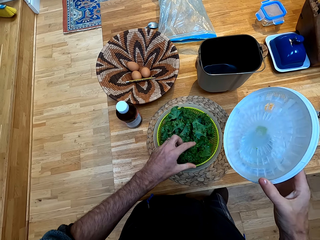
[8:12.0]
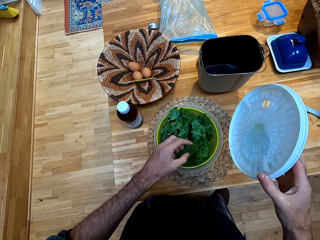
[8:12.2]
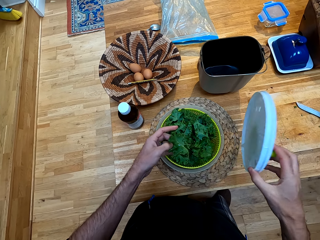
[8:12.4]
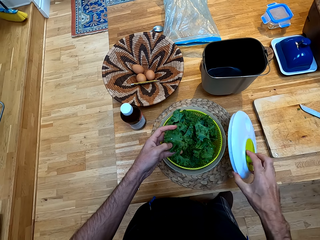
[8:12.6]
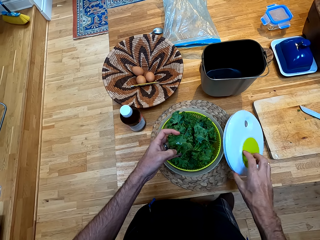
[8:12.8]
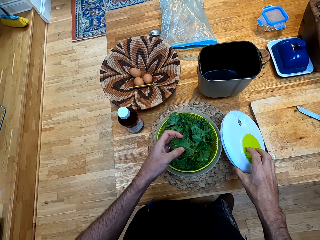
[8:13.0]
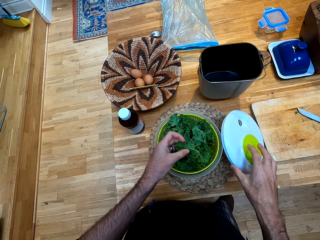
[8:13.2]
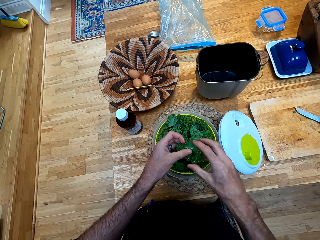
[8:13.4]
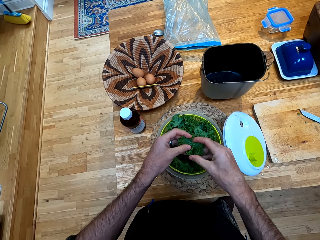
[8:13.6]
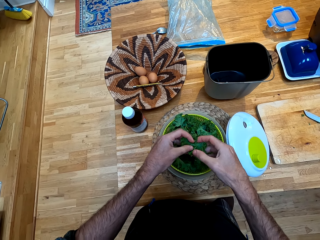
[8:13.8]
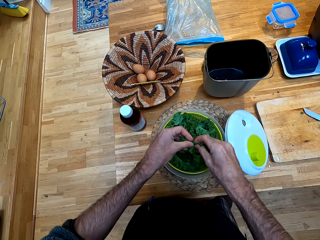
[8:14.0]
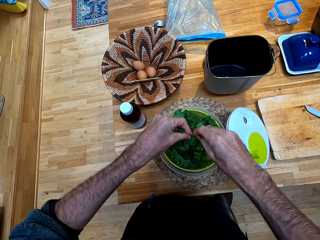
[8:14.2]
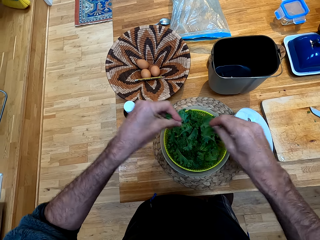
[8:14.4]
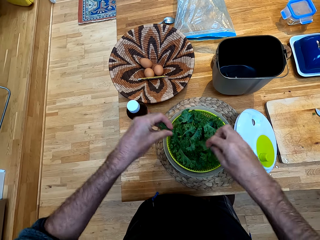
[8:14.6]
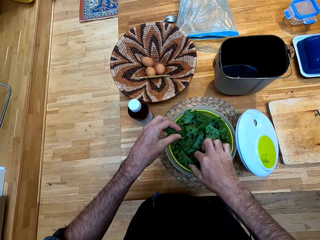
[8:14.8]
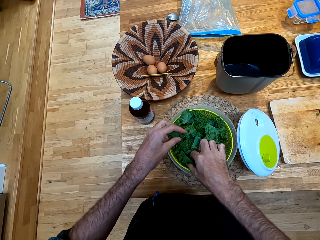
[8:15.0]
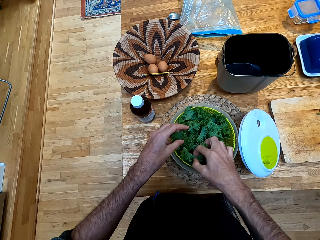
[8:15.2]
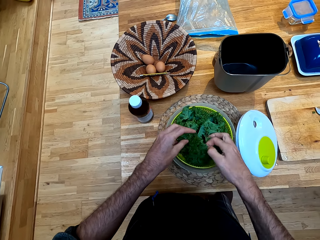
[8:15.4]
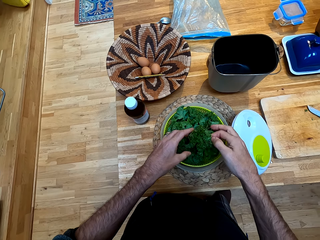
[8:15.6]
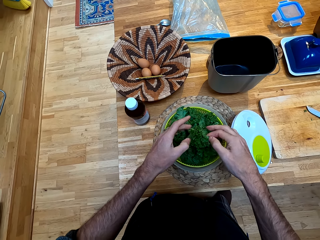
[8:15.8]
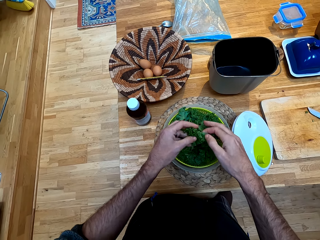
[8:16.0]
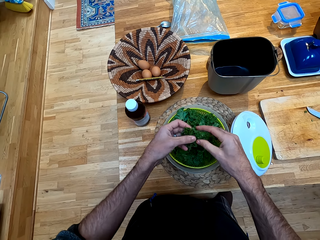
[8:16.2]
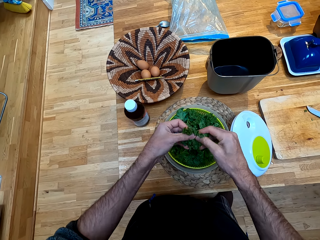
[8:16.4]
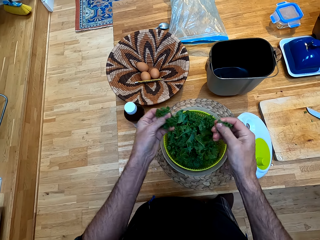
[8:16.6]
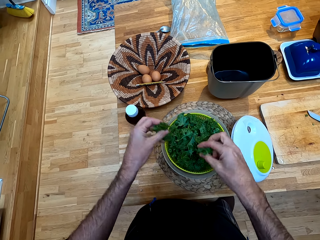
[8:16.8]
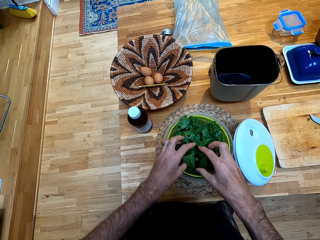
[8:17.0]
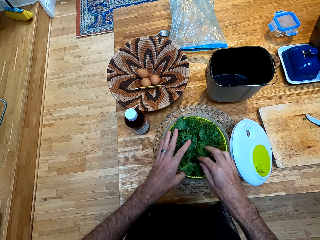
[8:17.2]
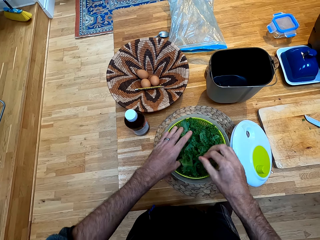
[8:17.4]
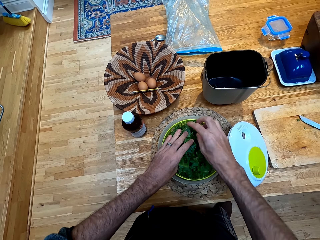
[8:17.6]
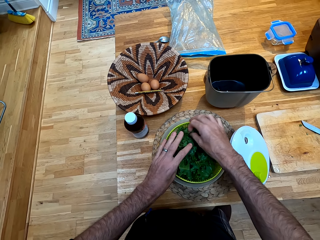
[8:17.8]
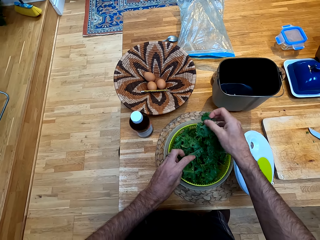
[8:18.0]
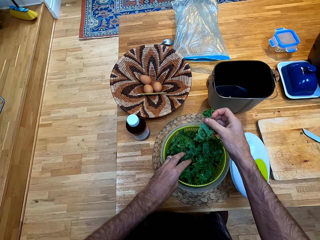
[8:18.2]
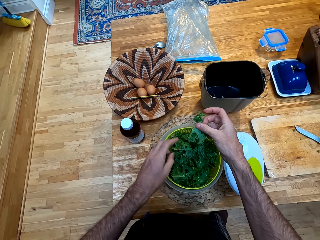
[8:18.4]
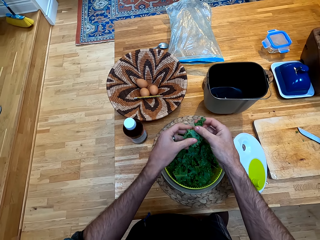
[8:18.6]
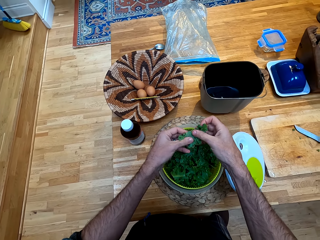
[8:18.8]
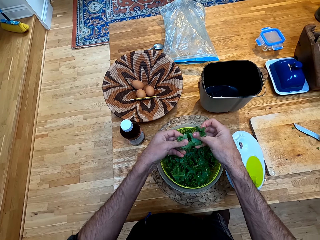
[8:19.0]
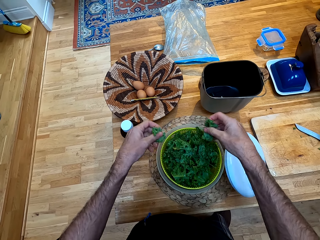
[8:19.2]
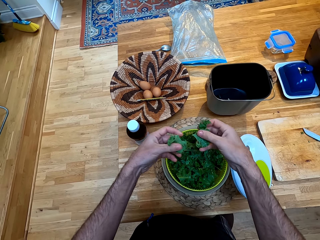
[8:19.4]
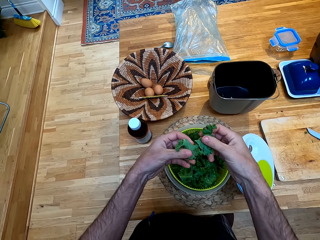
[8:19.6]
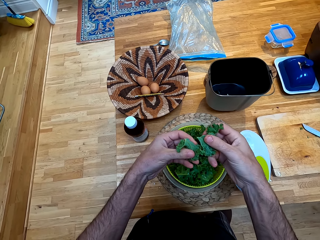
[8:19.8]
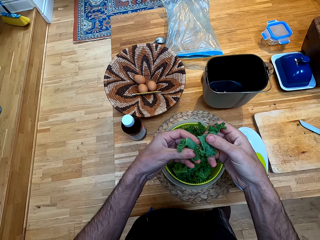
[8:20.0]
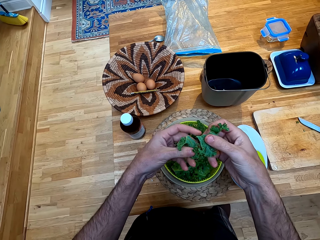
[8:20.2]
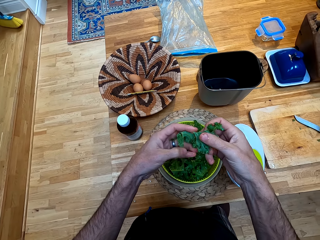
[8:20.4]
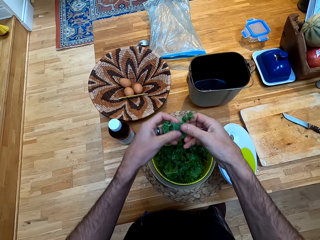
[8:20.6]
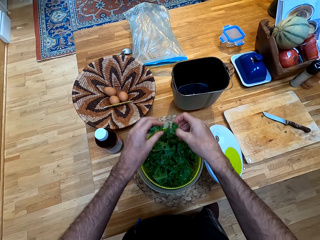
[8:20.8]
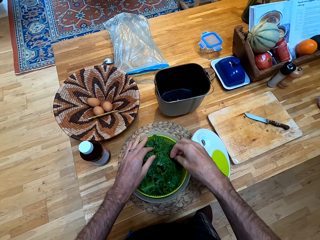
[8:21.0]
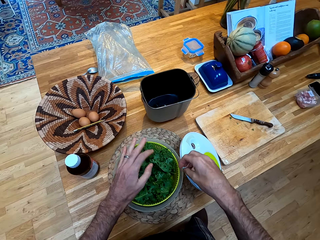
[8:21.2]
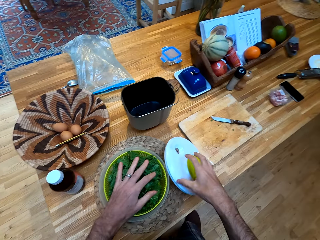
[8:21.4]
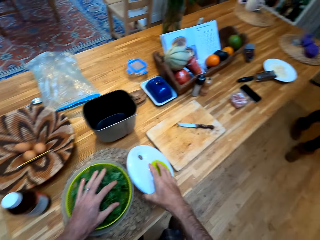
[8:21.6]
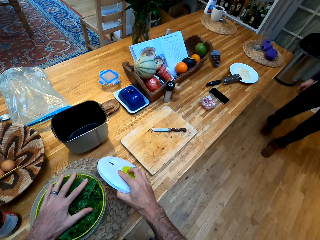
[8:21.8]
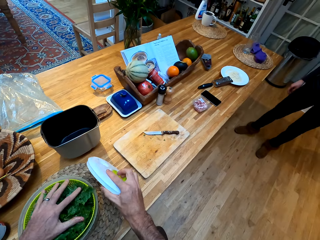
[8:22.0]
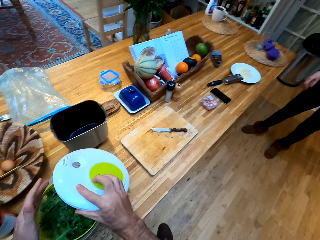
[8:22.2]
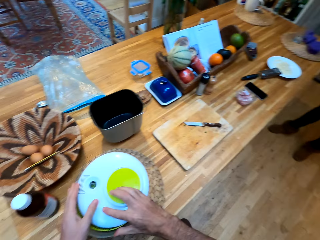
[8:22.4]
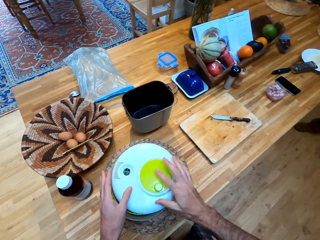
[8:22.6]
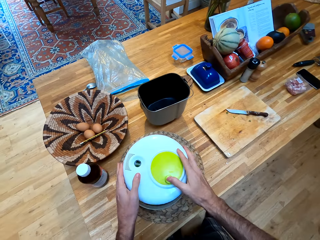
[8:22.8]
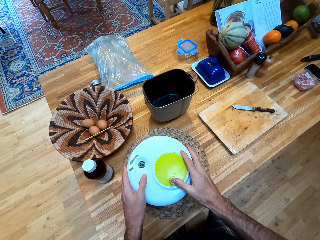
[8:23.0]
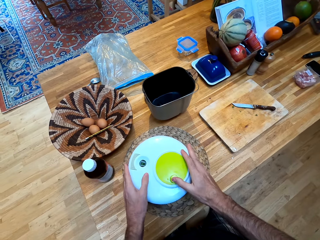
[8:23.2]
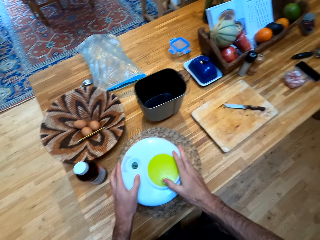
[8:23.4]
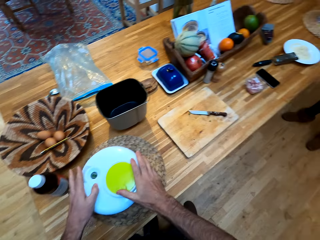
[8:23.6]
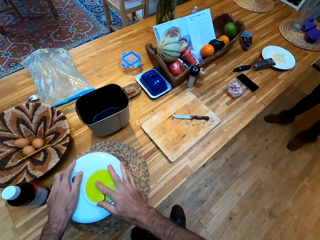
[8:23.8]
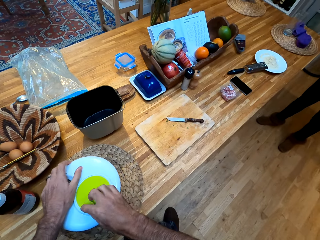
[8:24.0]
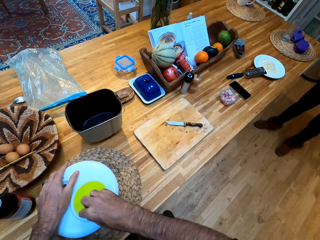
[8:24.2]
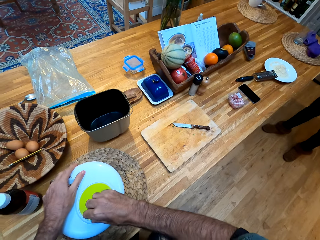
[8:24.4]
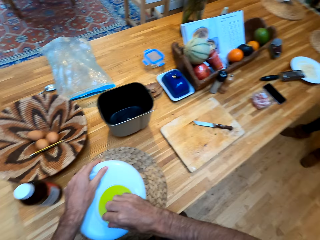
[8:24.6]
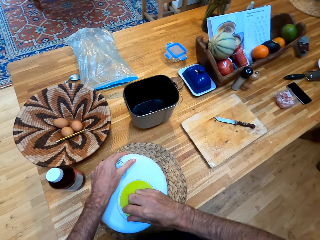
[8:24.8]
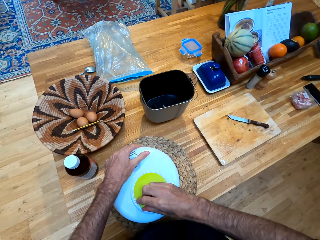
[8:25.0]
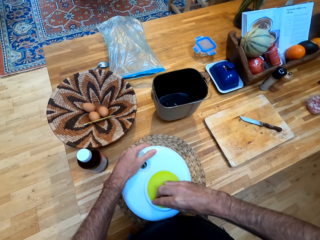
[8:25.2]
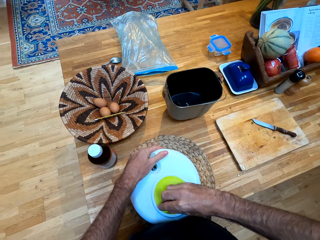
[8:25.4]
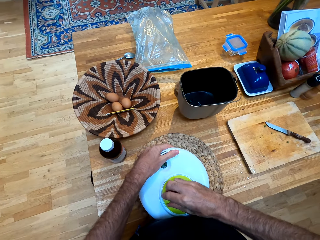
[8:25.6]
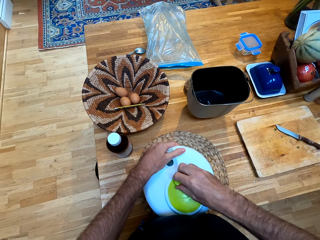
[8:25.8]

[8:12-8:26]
A woman converses with the camera wearer. The camera wearer picks up a piece of kale or broccoli. They place the lid on the plastic tin. They cut the piece of kale. They pick up a piece of kale. They cut the piece of kale. They pick up a piece of kale. They hold the broccoli. They cut the piece of kale. They converse with the woman. They pick up the lid. The woman converses with the camera wearer. The camera wearer covers the plastic strainer.

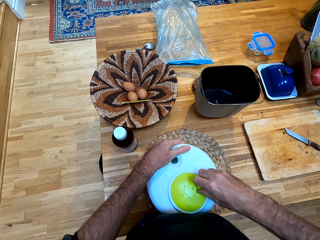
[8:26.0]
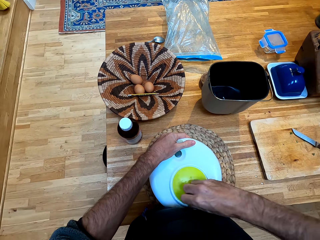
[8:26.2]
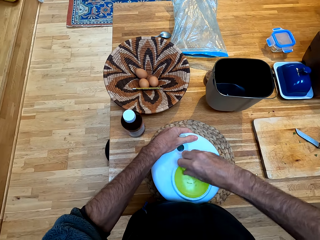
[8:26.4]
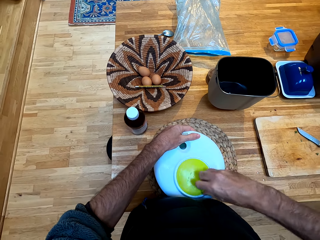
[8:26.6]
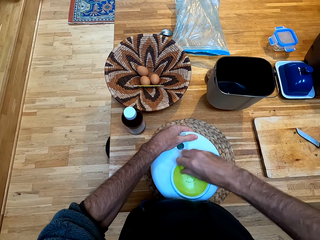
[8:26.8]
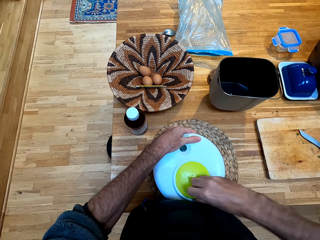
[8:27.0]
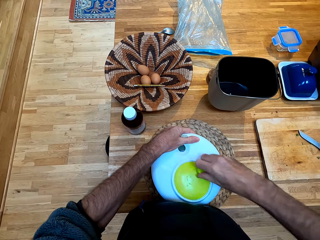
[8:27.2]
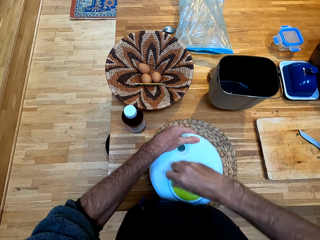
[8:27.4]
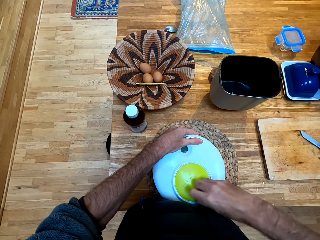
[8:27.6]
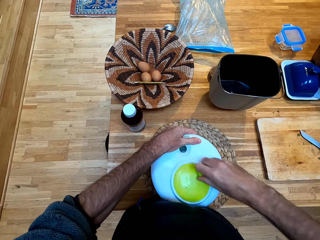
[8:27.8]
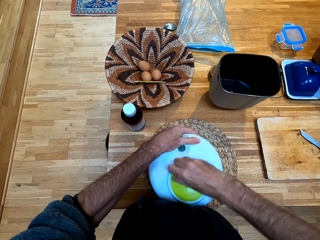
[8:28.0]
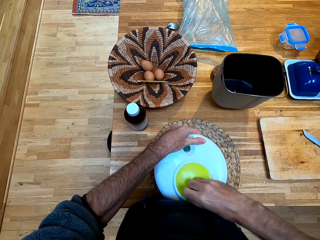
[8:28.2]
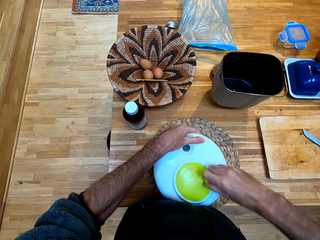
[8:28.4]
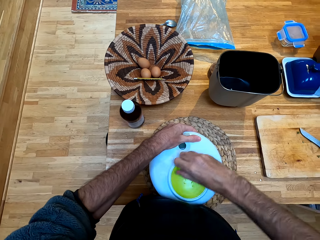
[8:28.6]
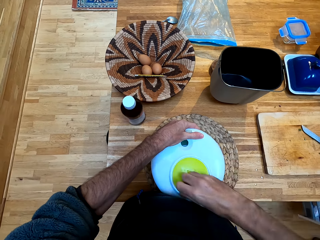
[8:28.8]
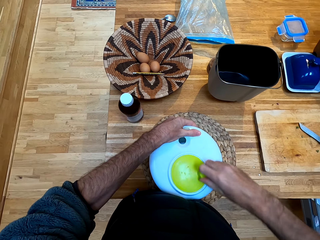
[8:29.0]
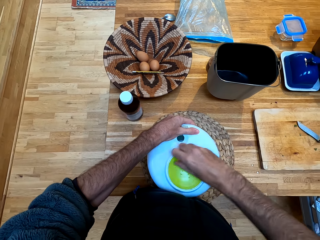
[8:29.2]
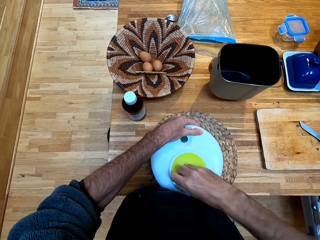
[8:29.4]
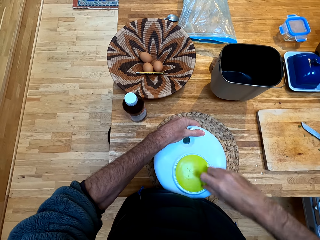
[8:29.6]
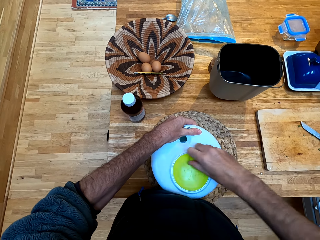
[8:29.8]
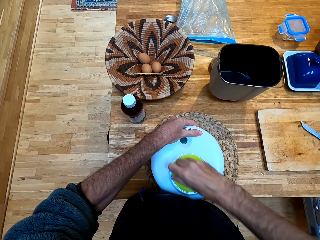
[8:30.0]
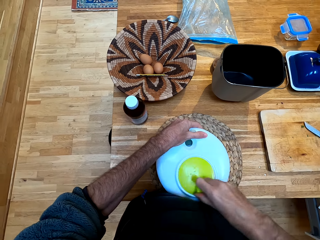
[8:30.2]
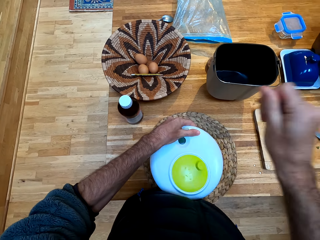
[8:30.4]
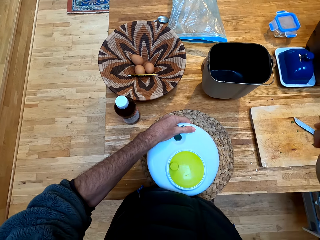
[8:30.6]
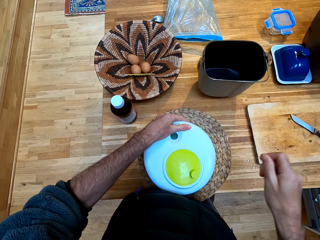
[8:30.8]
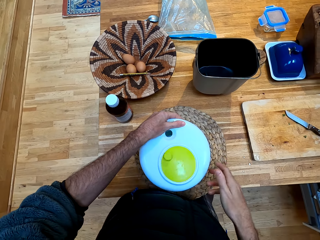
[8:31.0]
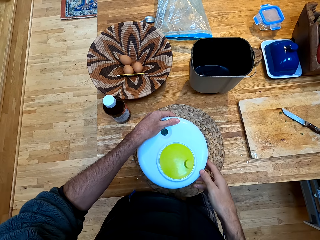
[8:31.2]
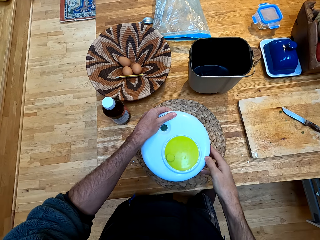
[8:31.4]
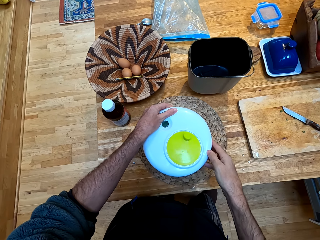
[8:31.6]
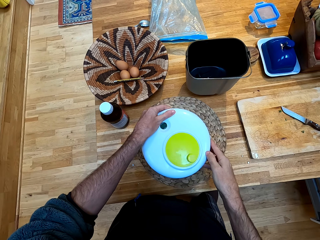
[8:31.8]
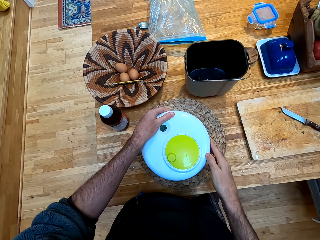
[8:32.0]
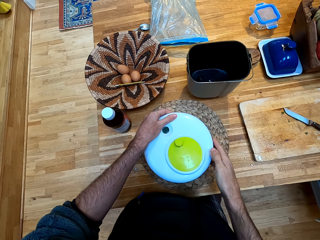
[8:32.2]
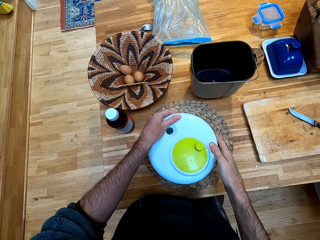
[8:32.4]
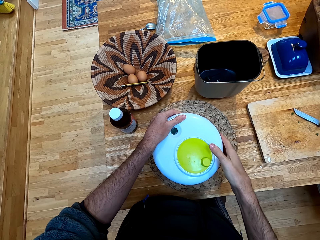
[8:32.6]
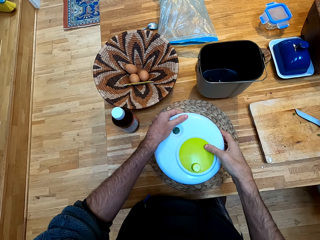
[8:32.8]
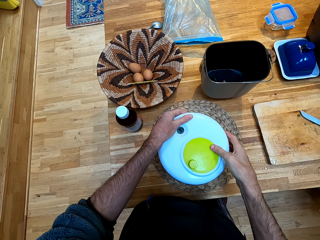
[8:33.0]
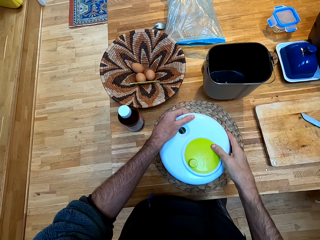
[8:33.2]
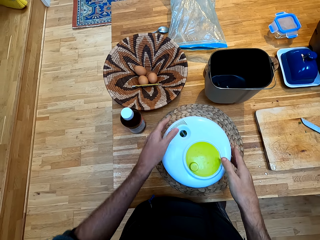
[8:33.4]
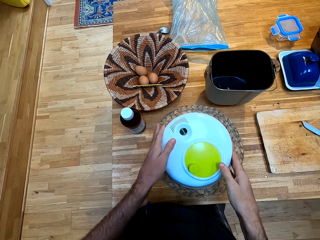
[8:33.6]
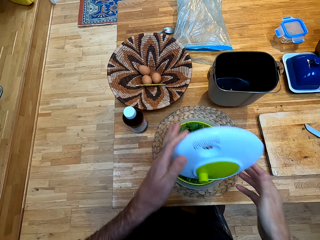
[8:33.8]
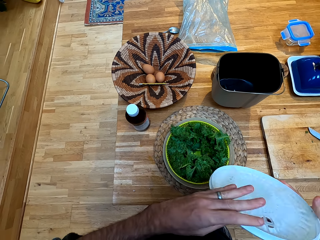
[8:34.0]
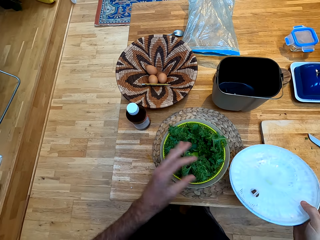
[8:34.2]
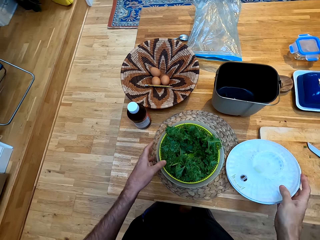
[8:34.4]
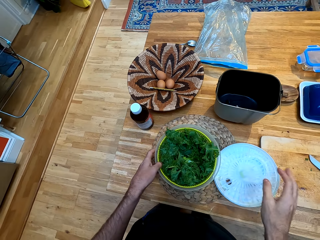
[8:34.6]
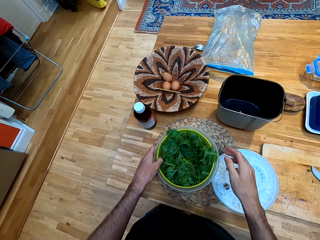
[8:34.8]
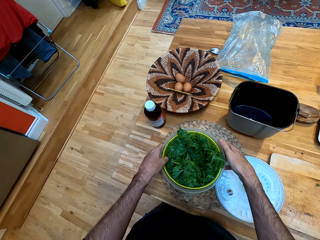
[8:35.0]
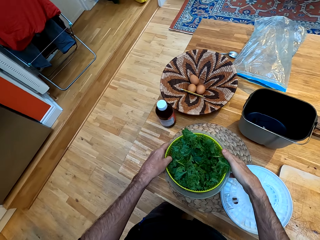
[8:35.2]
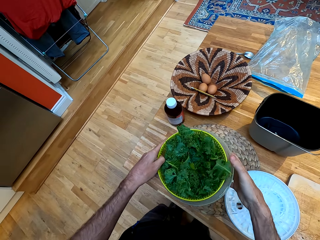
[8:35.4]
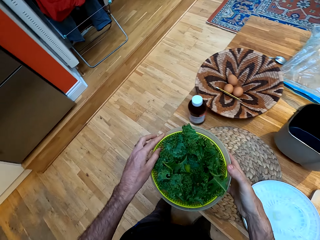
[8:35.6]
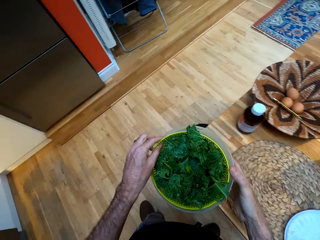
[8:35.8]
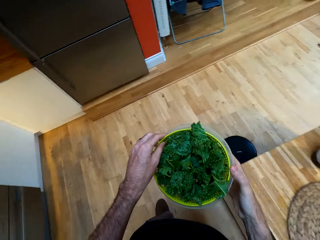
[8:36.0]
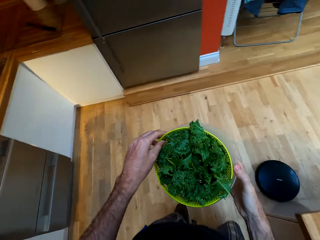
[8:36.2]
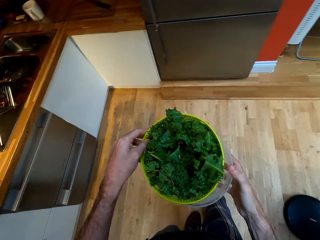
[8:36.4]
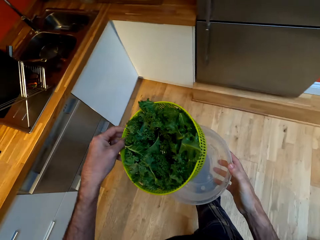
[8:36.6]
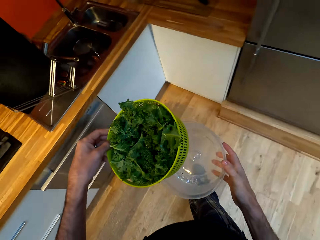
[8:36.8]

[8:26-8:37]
The camera wearer turns a part of the lid. They cut the broccoli. They remove the lid. They place the lid on the kitchen bench. They lift up the plastic tin with the plastic strainer. They hold the bowl. They walk forward in the kitchen. They remove the plastic strainer in the plastic tin.
